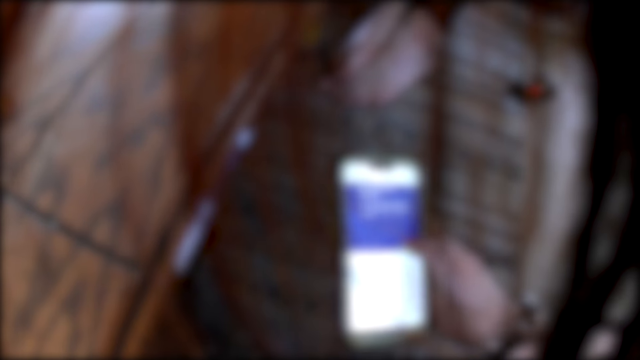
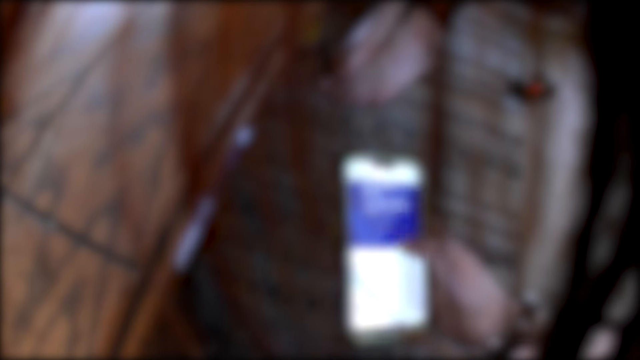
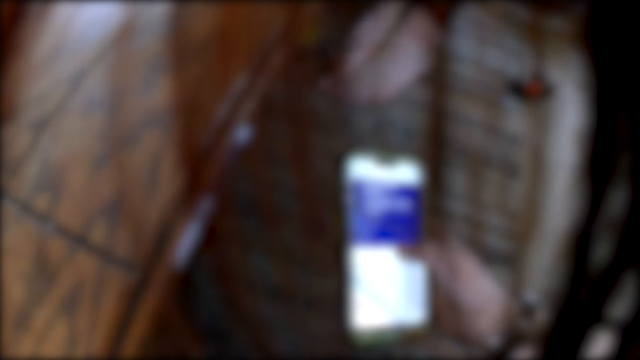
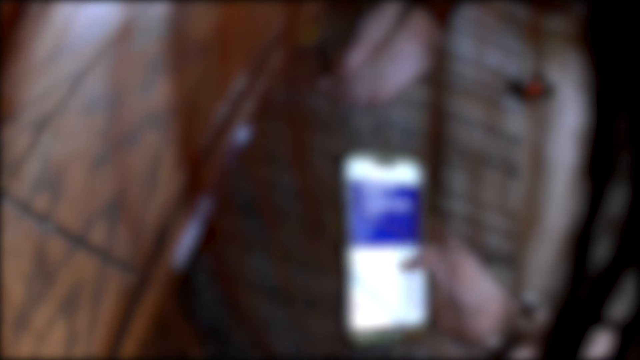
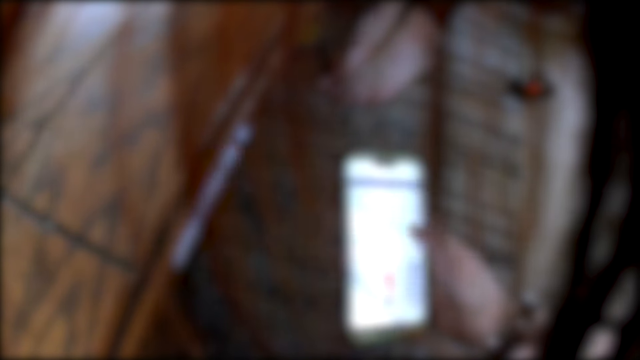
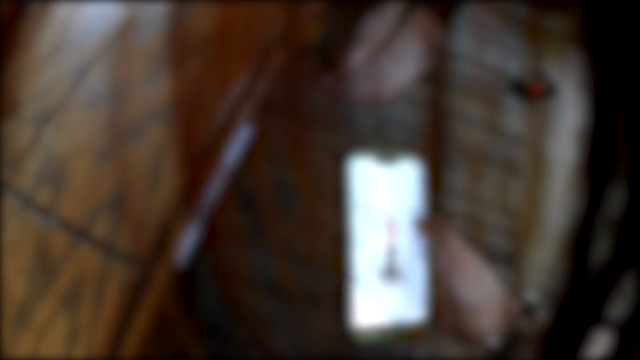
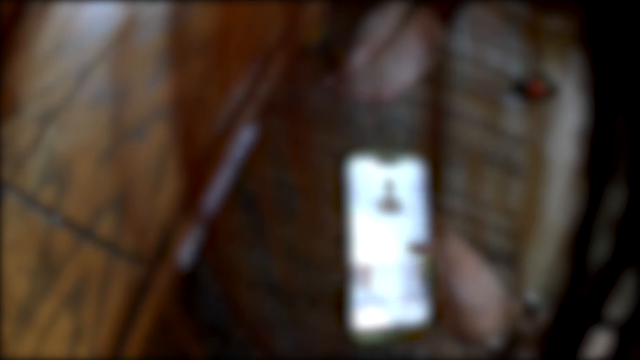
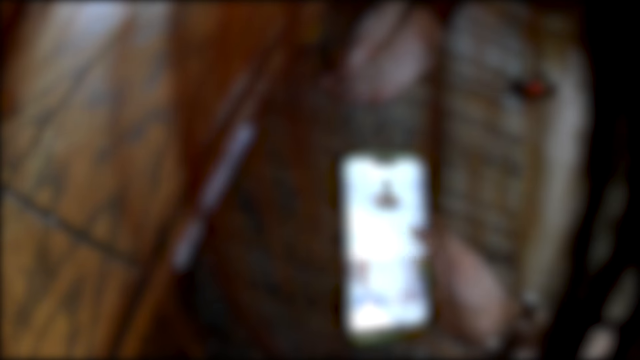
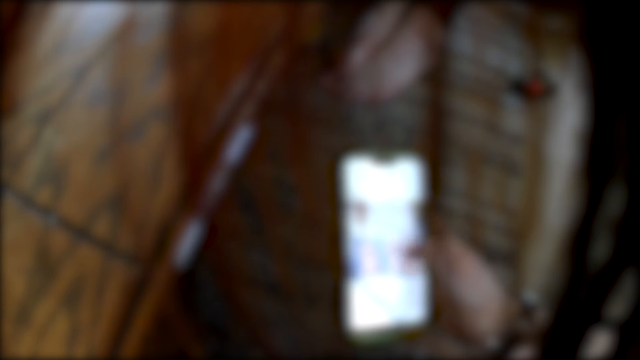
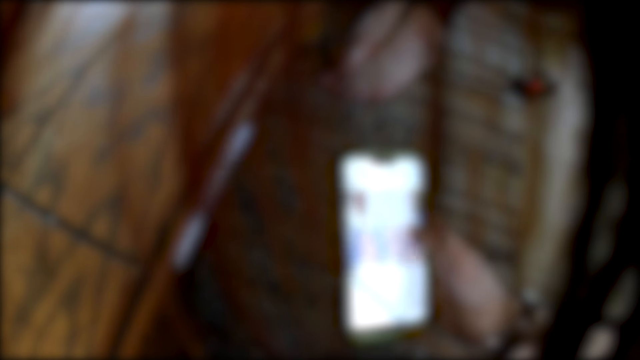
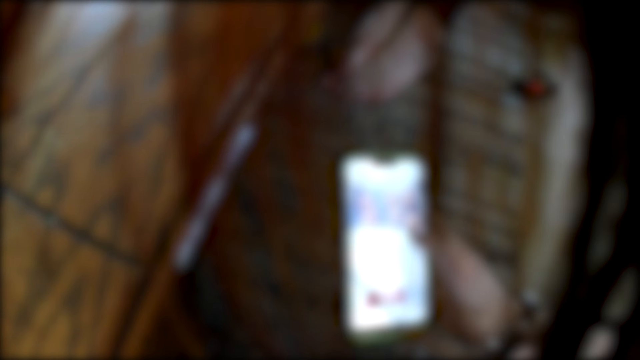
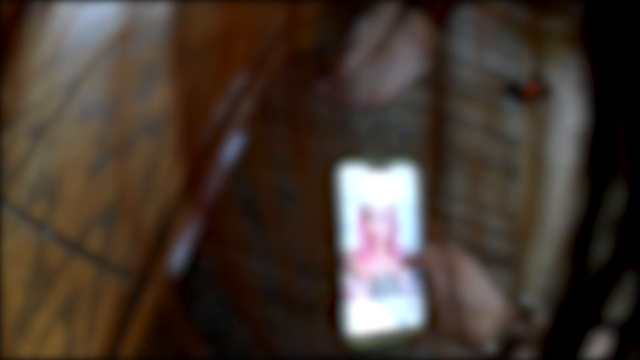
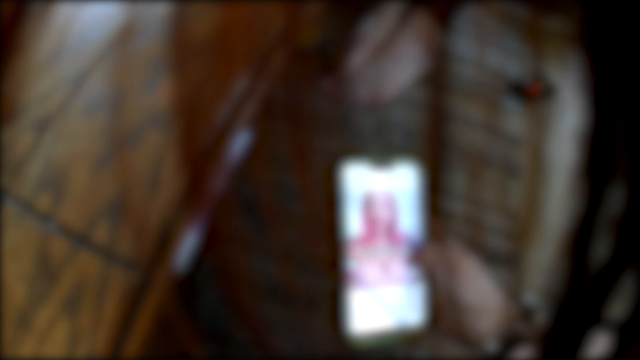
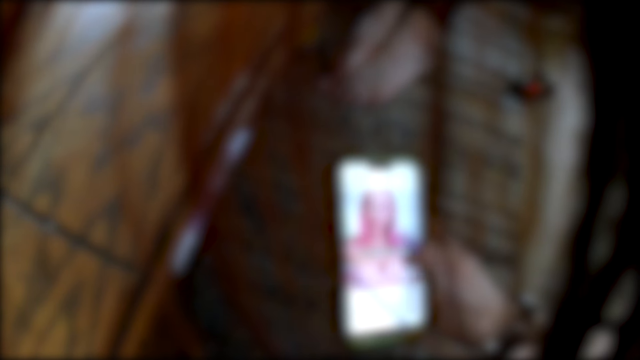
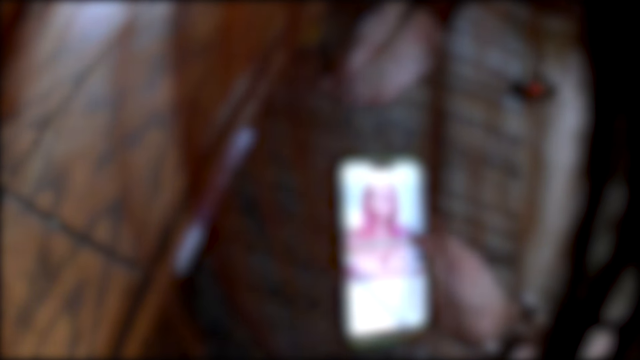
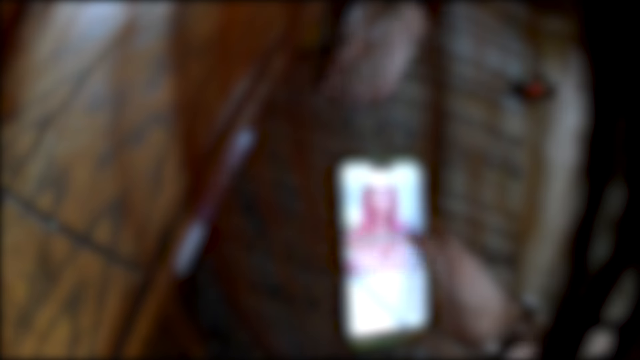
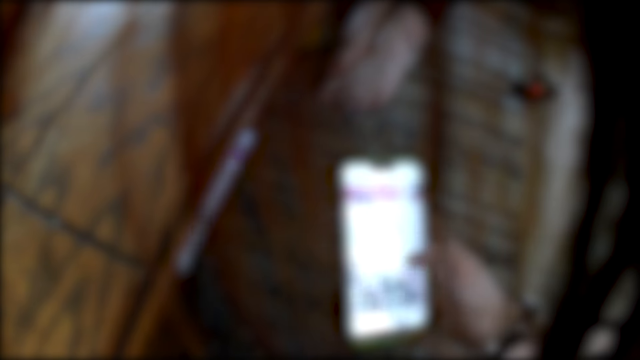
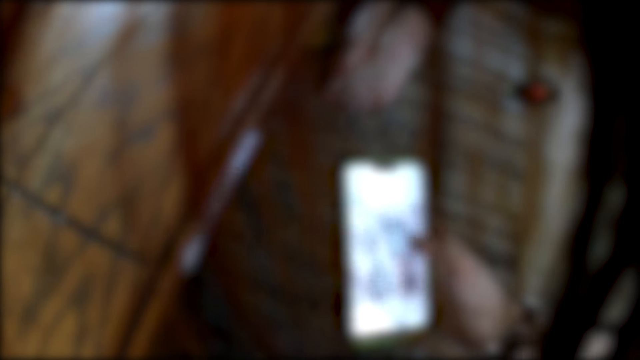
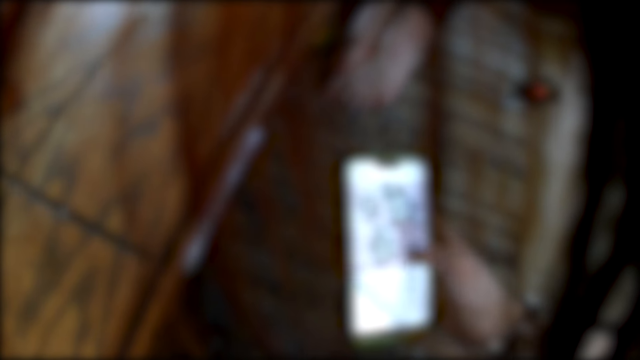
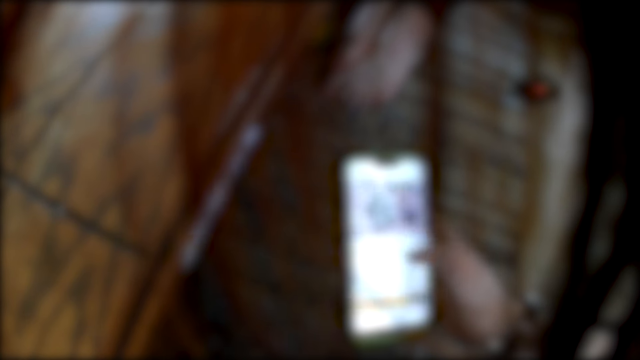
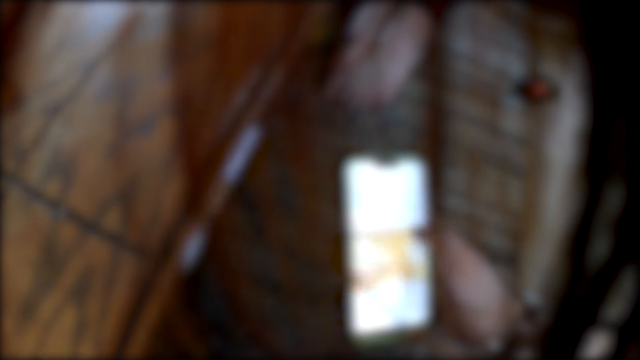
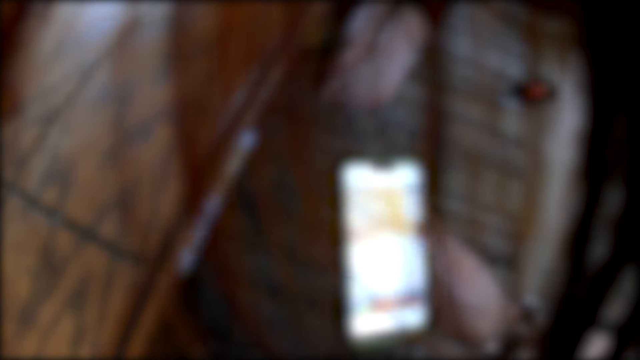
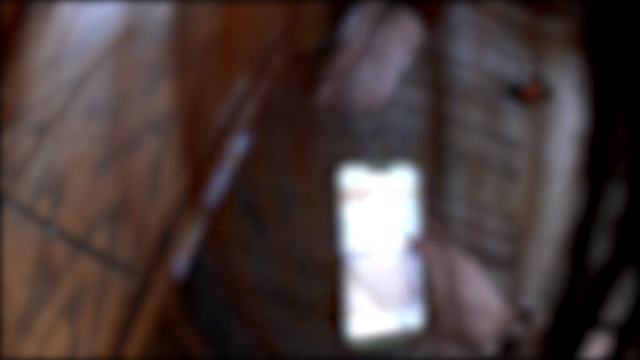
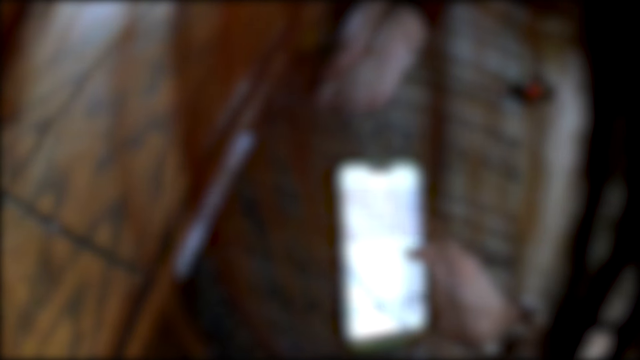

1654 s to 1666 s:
The camera wearer stares at the phone. They scroll the phone. They scroll the phone again.

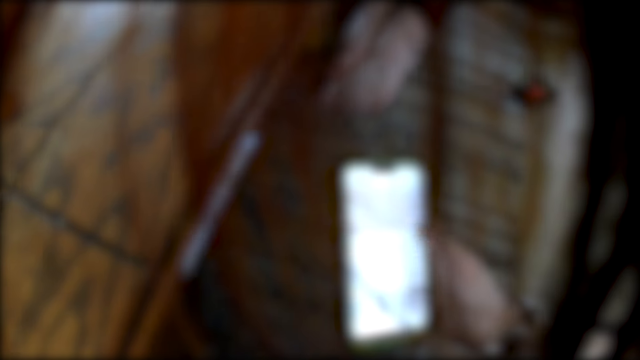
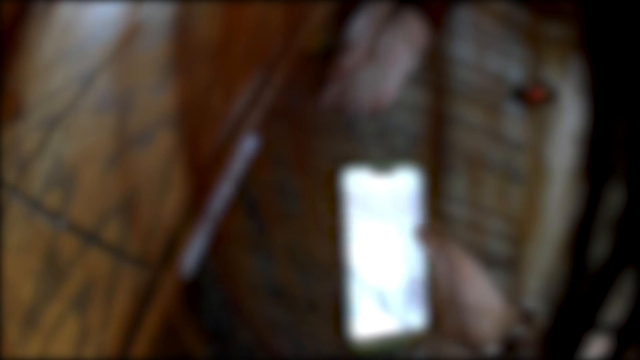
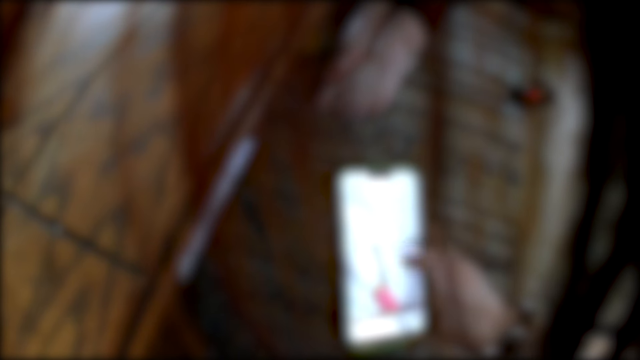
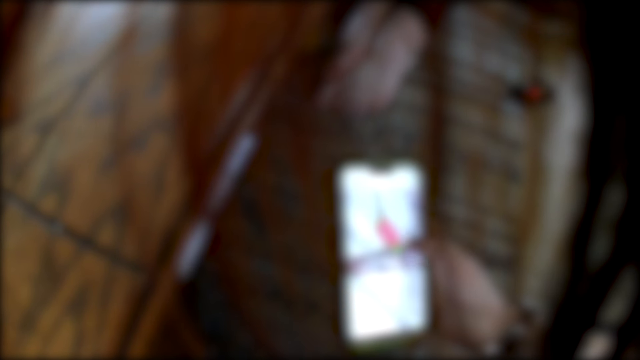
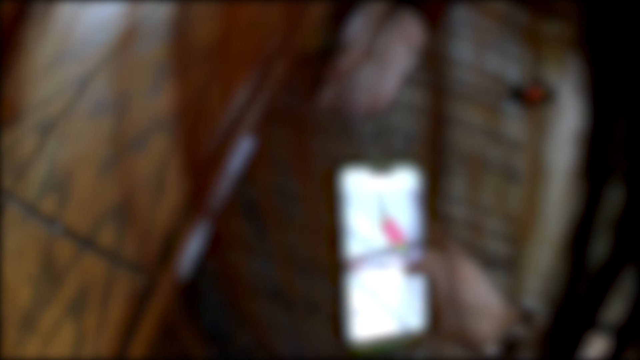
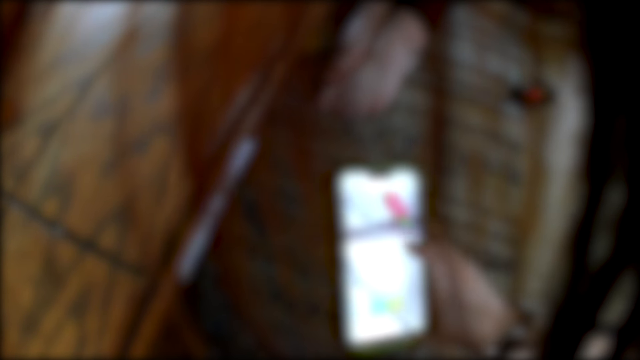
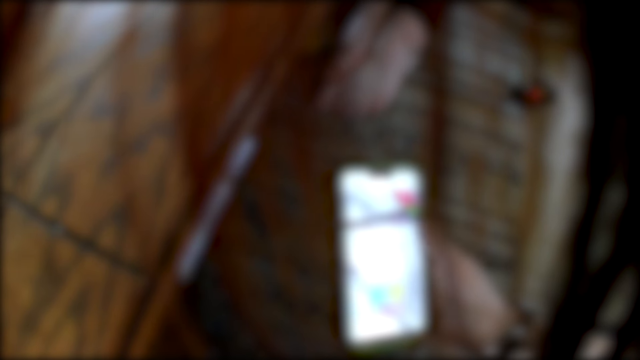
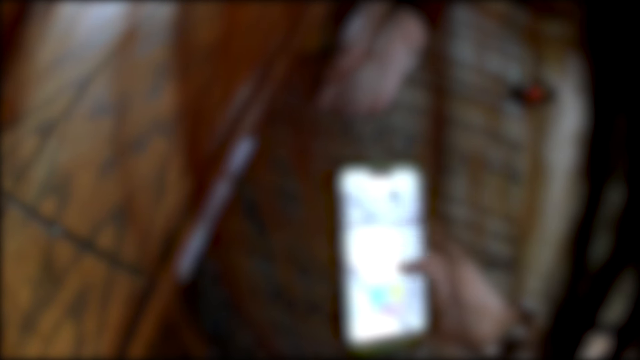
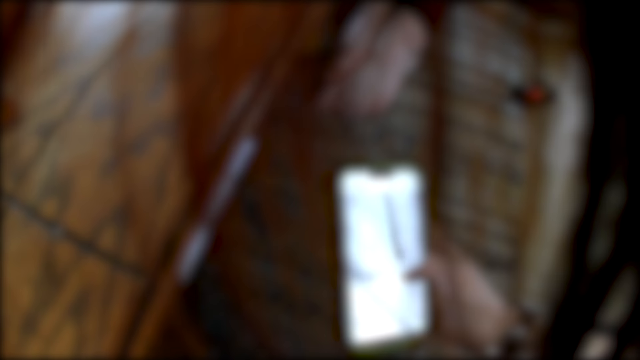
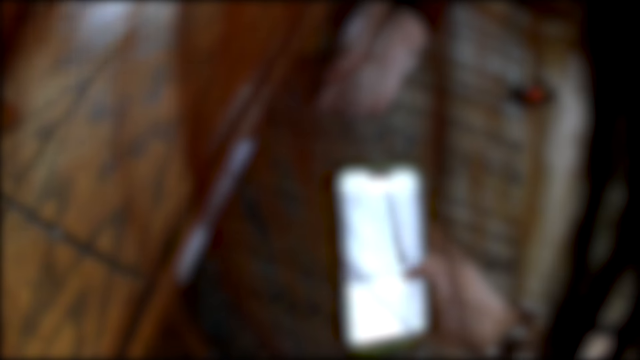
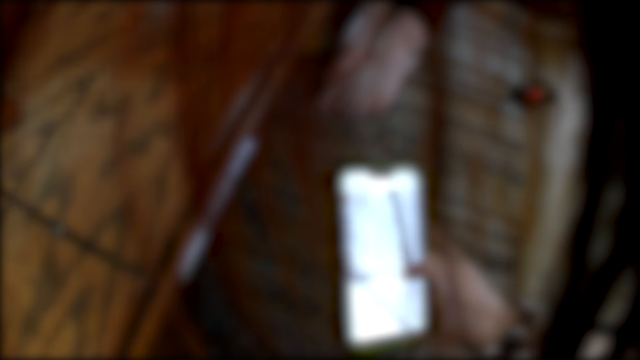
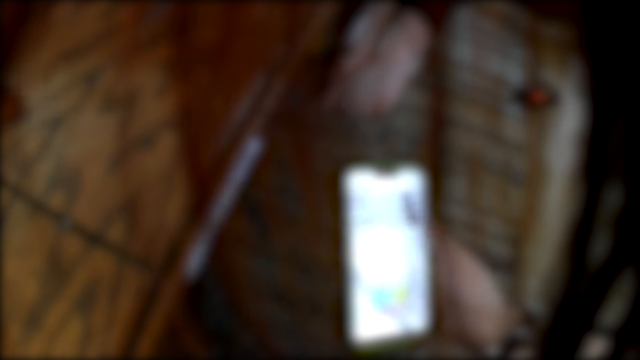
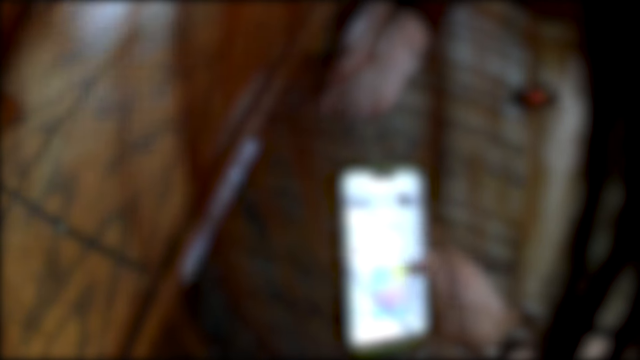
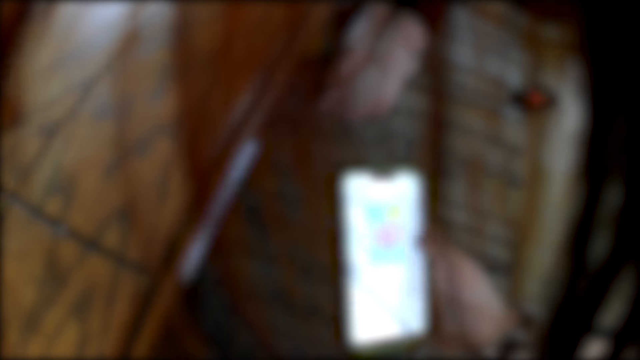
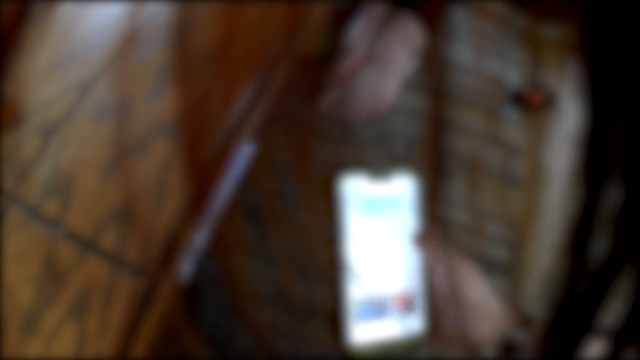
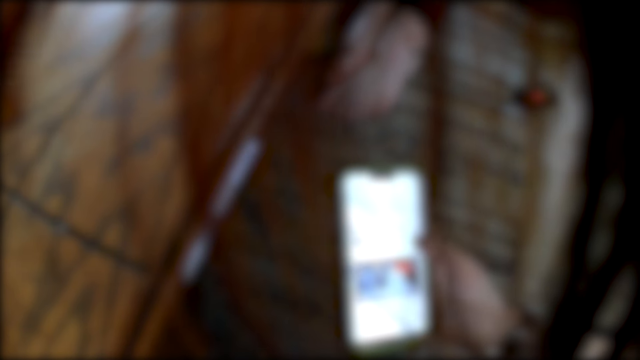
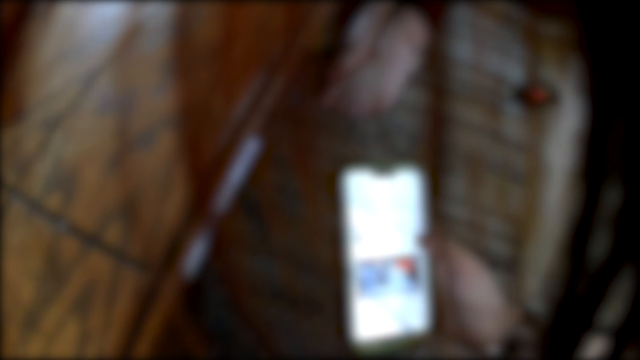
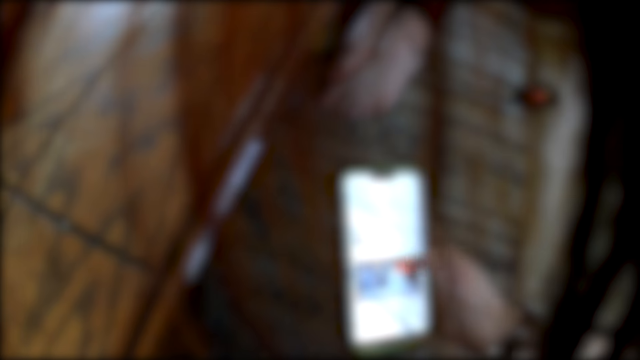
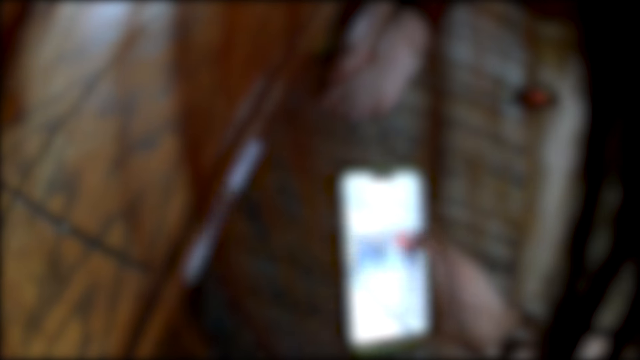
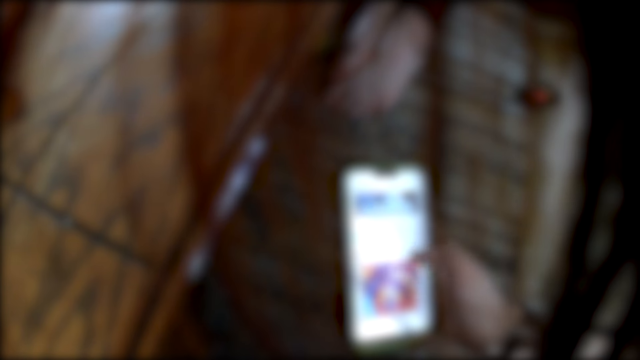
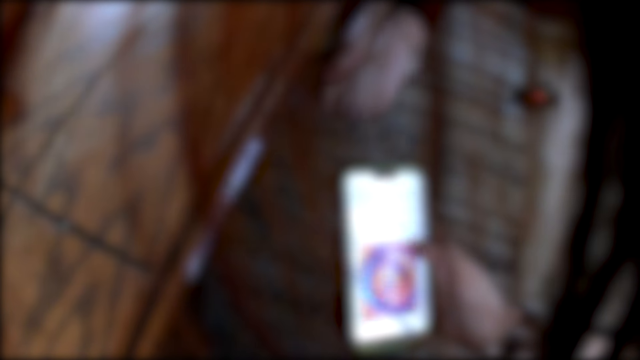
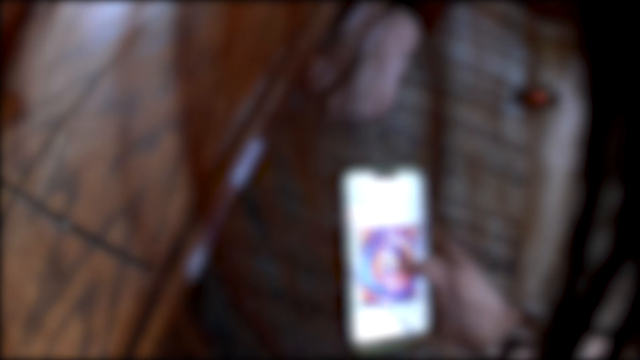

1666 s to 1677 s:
The camera wearer scrolls the phone. They scroll the phone again.
